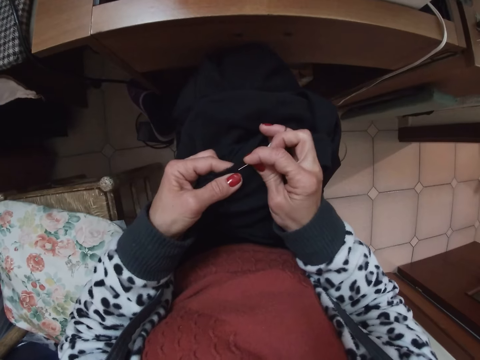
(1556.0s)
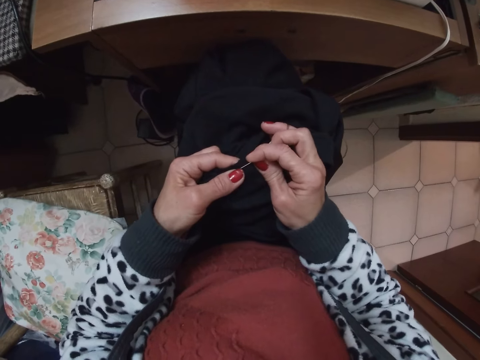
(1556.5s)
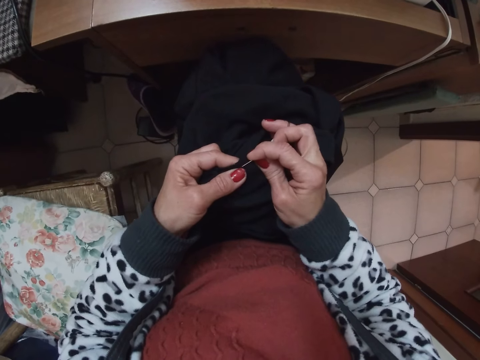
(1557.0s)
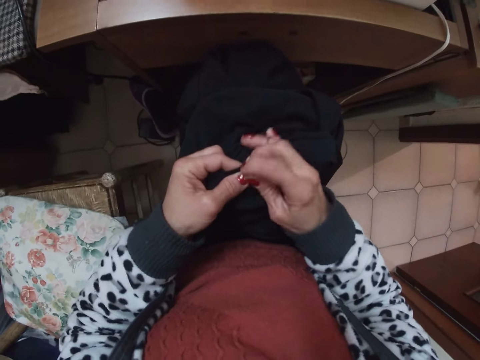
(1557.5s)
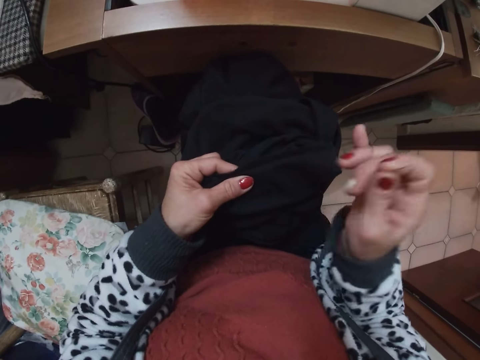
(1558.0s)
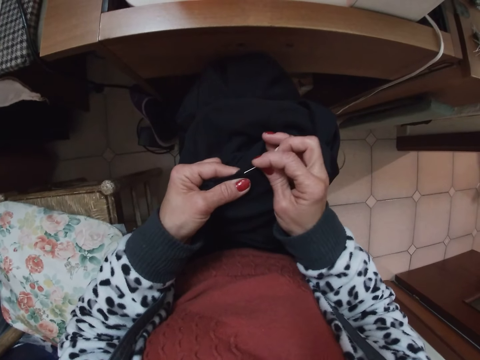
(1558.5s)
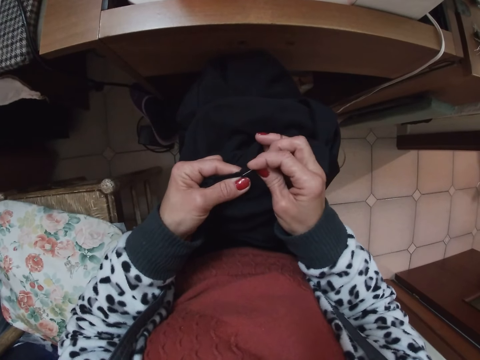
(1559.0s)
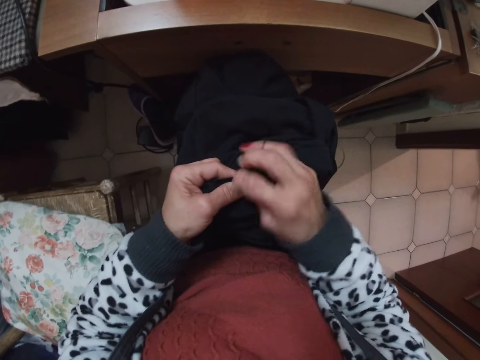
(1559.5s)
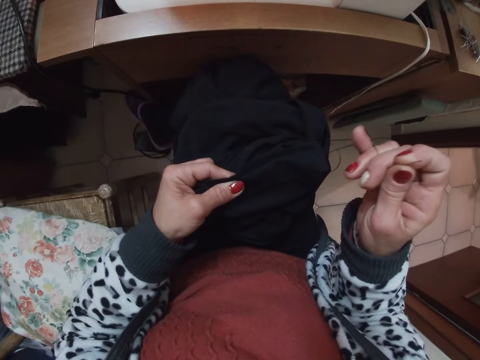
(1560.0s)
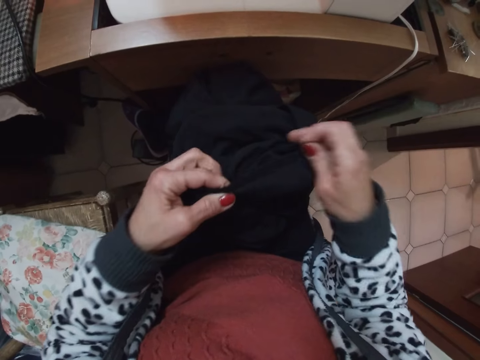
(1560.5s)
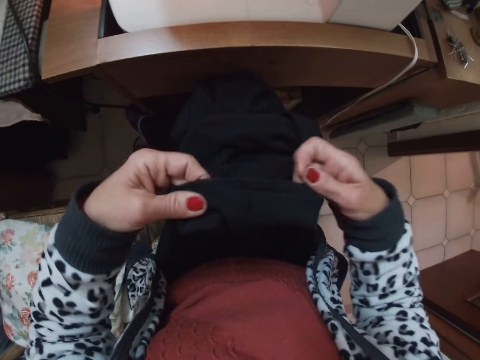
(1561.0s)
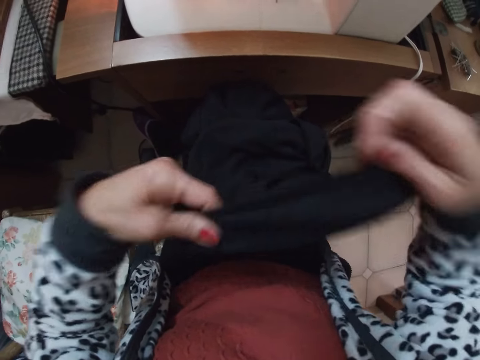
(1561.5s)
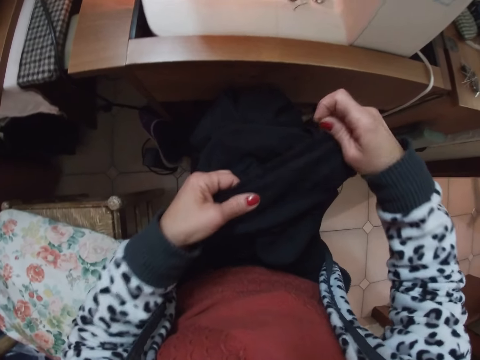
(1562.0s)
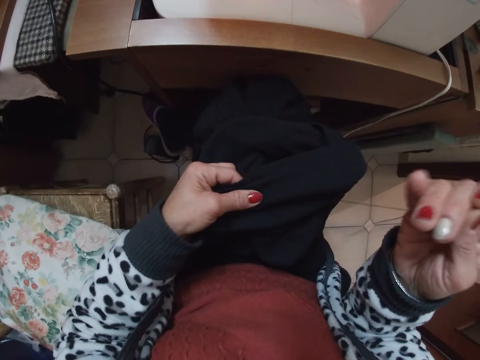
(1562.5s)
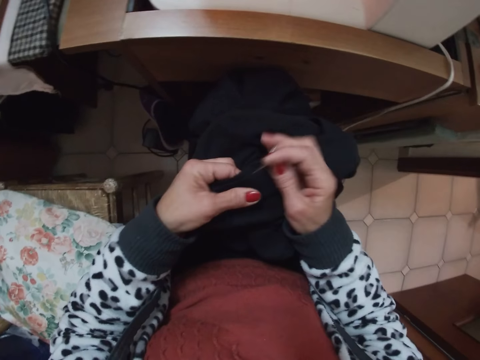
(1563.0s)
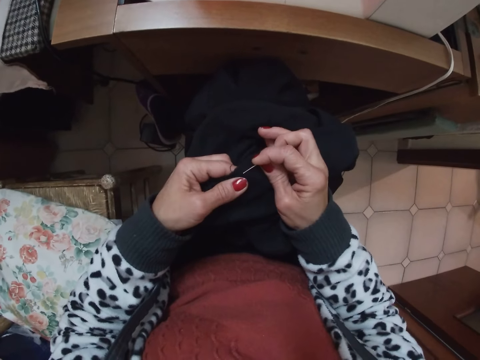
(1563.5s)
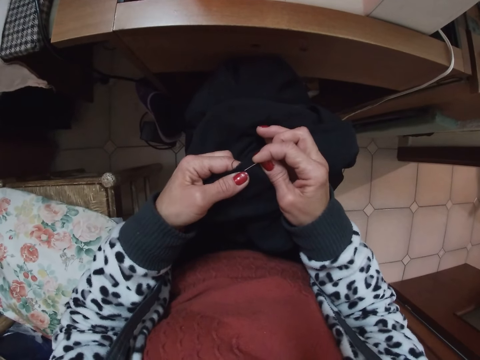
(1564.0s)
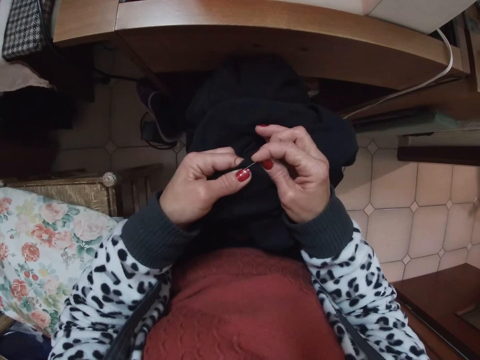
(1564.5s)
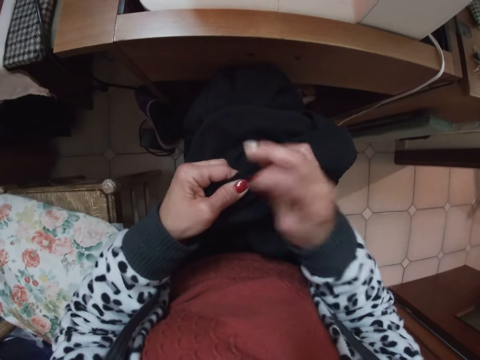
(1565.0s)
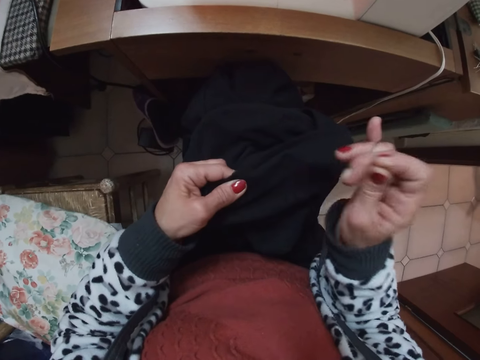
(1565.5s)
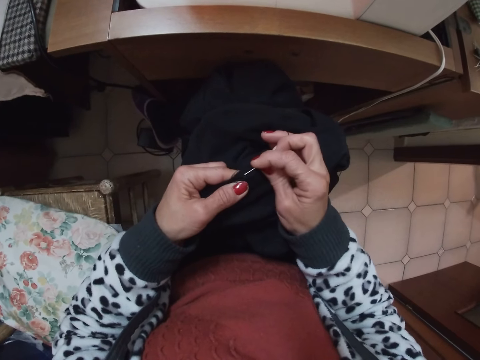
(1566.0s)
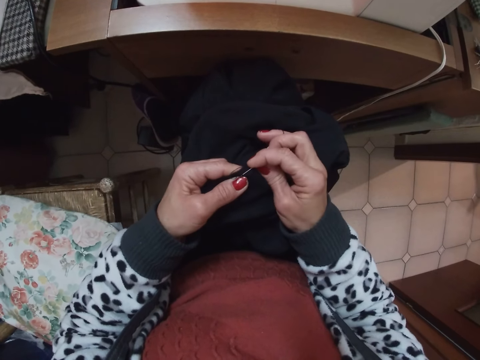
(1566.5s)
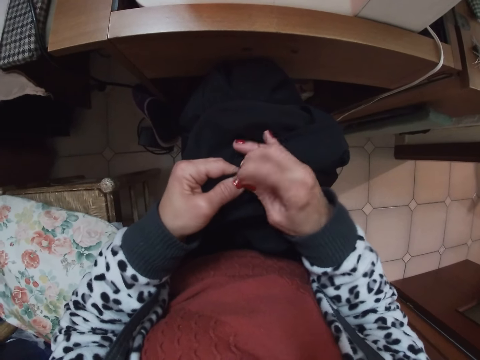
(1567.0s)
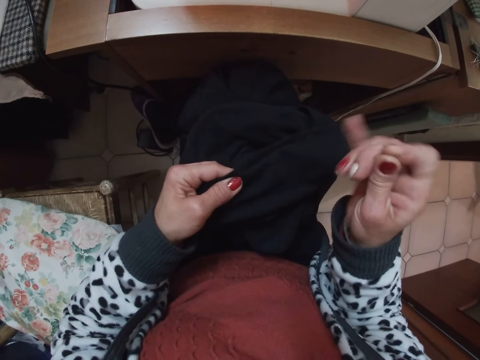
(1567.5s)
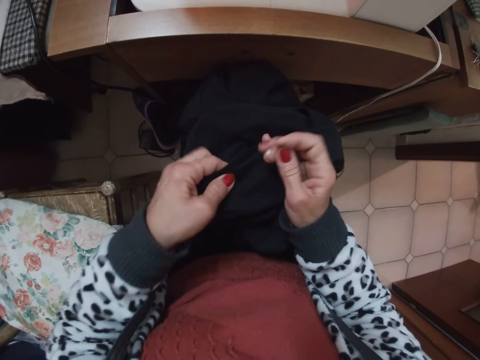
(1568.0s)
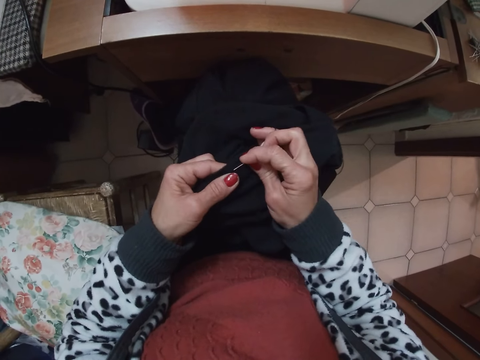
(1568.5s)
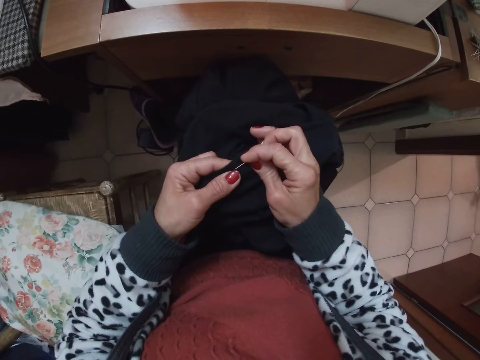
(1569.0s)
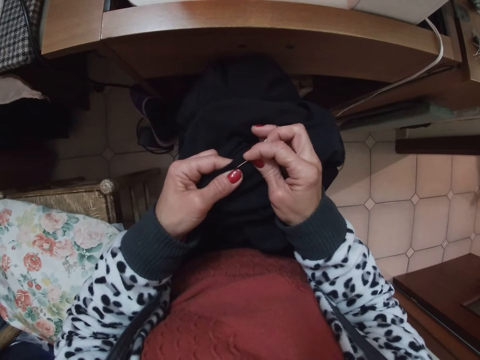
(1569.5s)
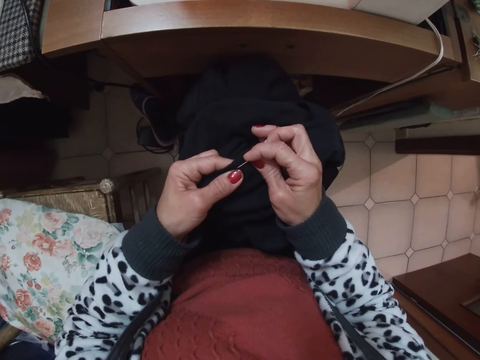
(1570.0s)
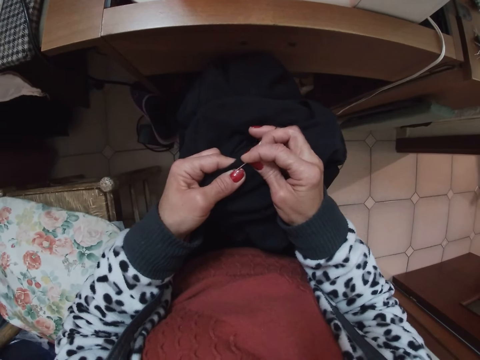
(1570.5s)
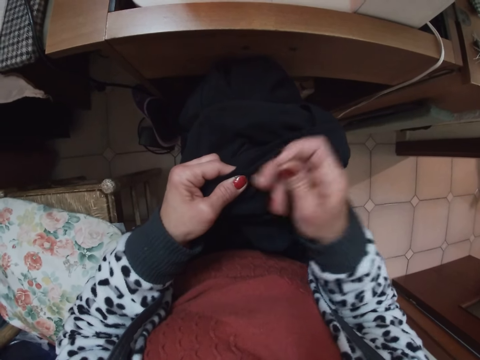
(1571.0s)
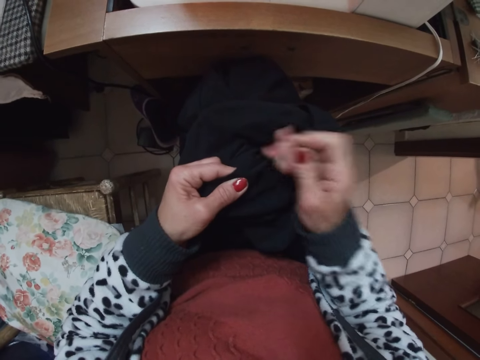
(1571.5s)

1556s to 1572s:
The camera wearer stretches the cloth with her hands. She sews the cloth with the needle in her hand.

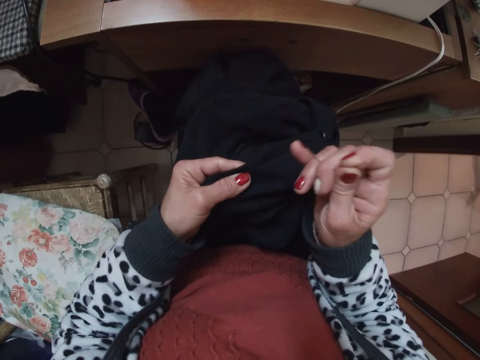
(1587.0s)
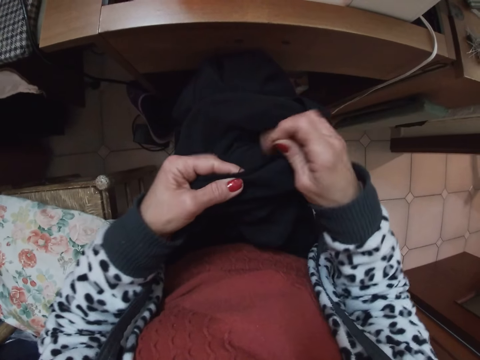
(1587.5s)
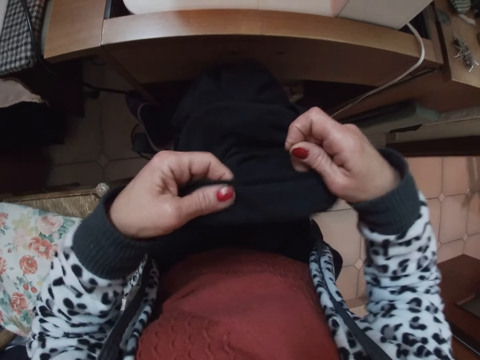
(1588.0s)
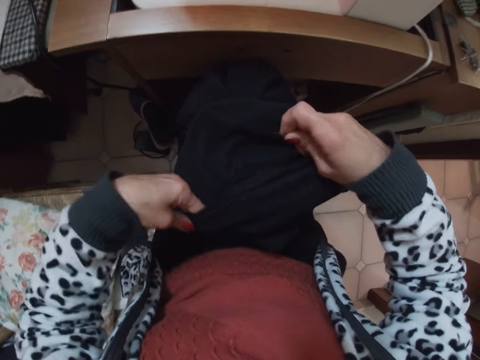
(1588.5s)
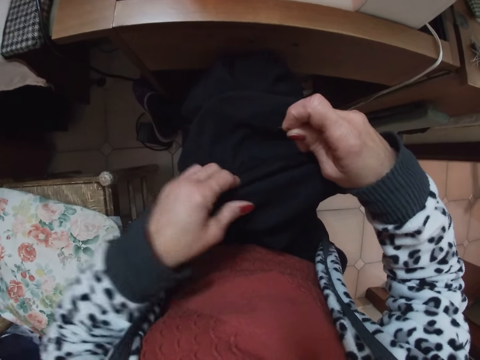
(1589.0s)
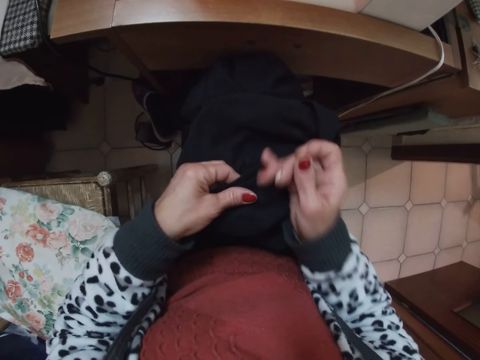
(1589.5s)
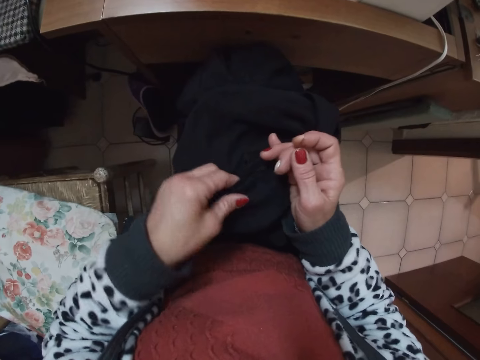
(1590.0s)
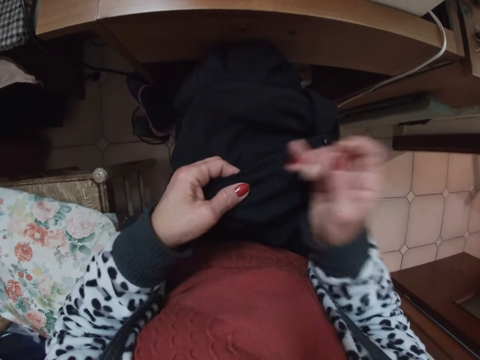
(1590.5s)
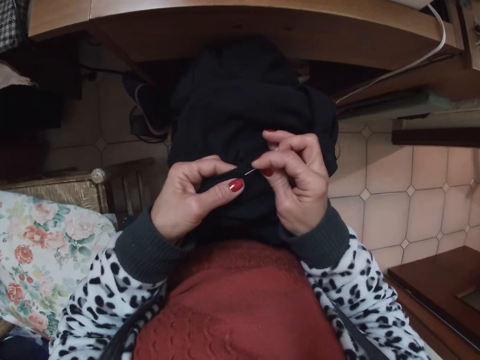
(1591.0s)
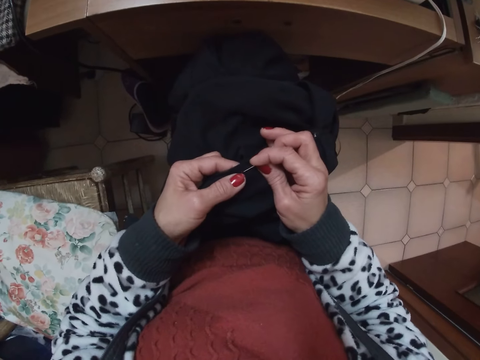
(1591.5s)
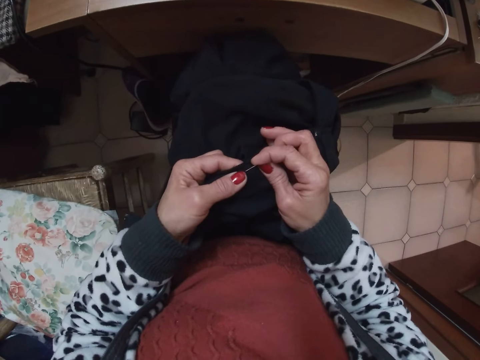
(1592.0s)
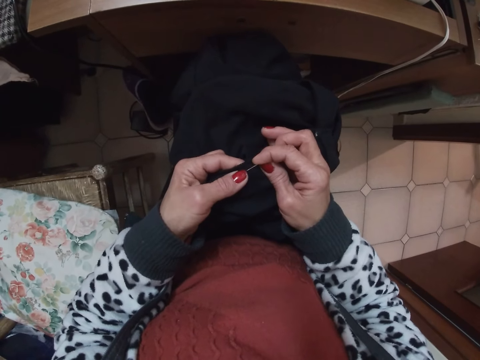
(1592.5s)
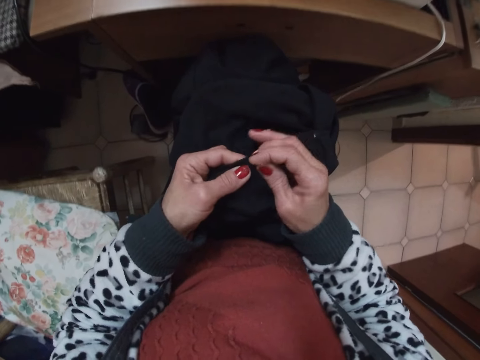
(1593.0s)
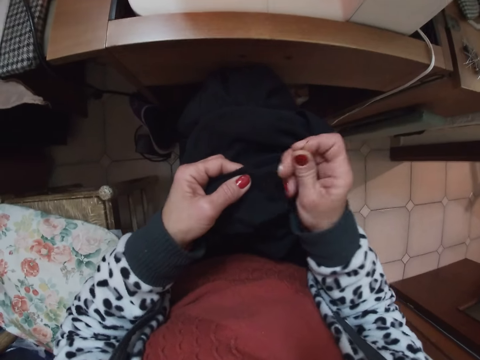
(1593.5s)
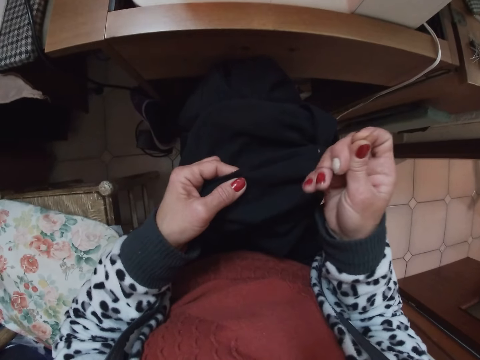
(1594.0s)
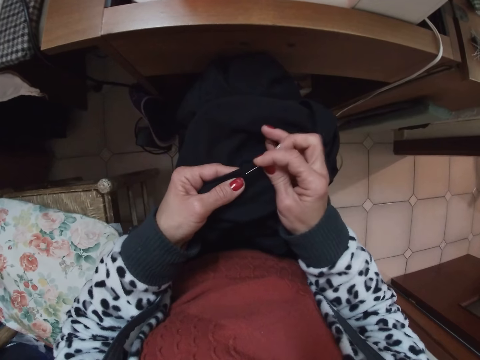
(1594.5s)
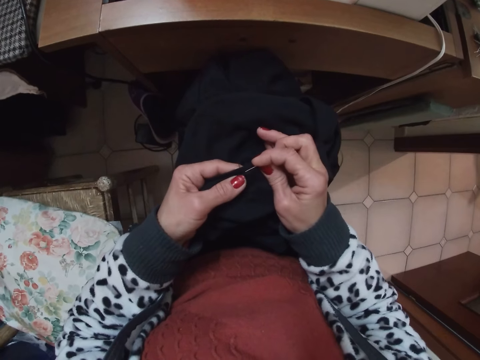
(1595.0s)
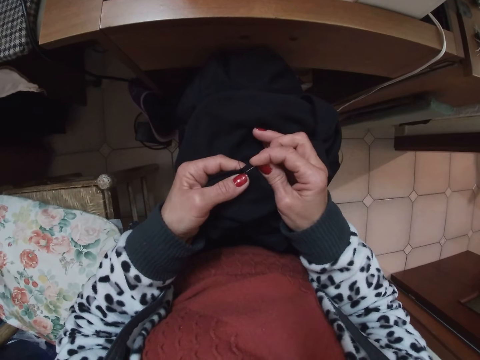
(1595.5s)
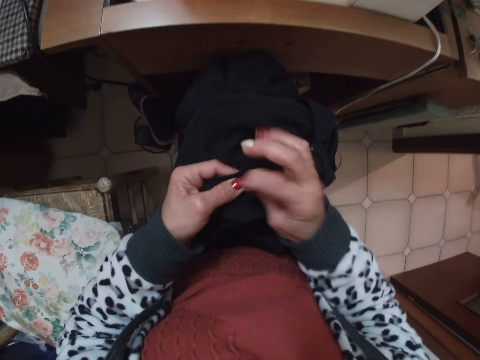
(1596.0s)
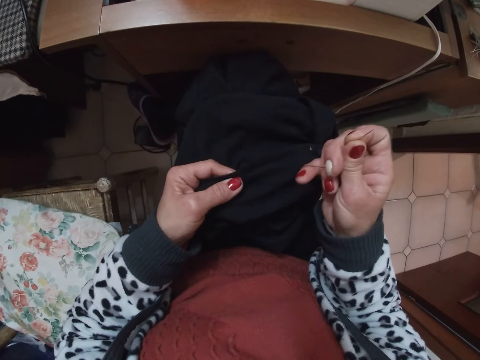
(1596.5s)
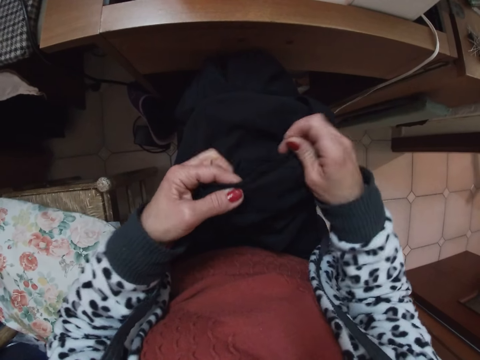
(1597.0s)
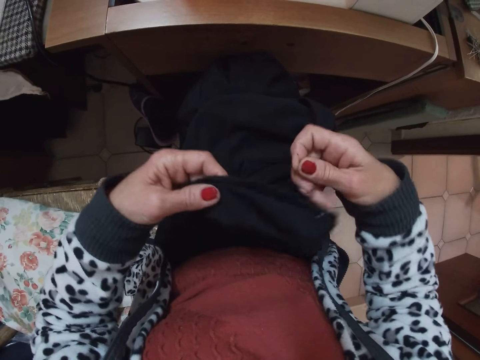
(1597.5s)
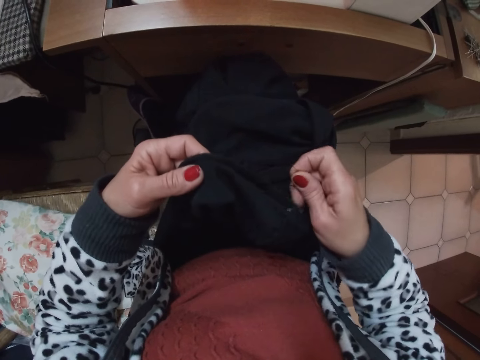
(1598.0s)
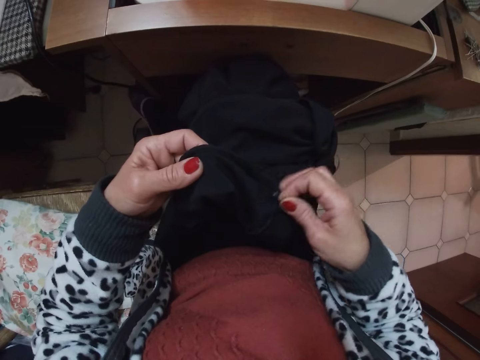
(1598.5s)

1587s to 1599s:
The camera wearer stretches the cloth with her hands. She arranges the material with both hands. She sews the cloth with the needle in her hand.
